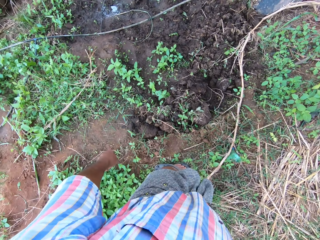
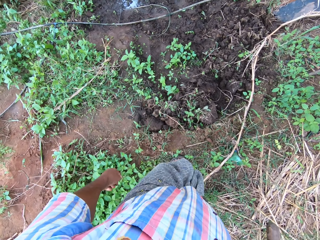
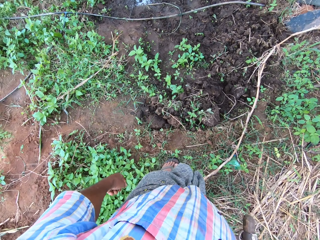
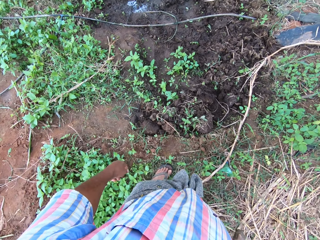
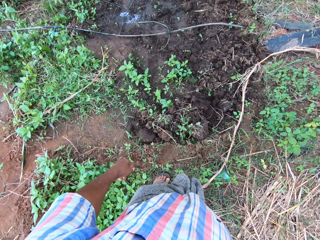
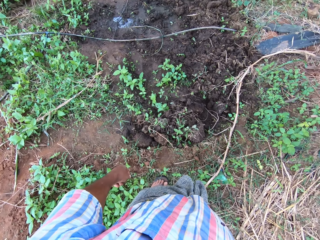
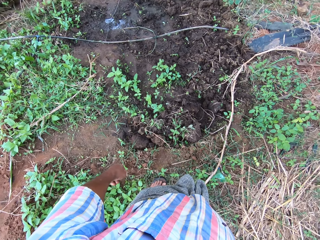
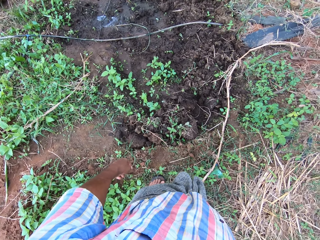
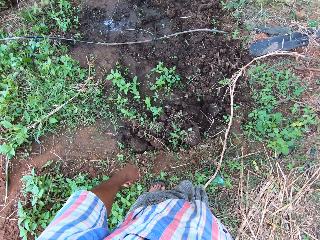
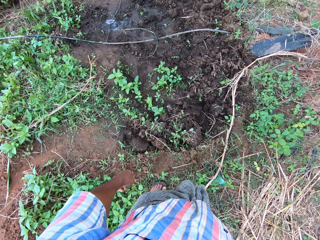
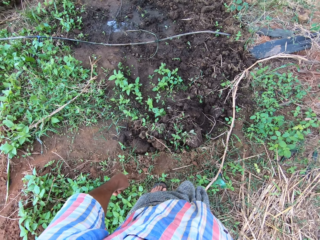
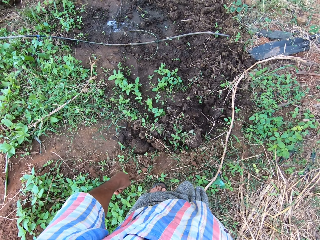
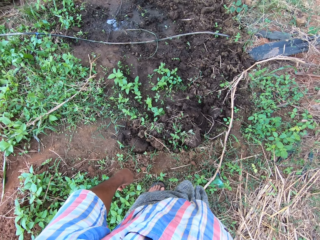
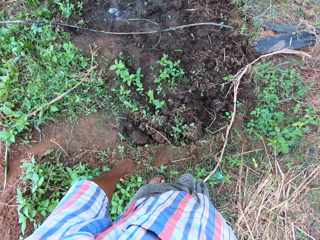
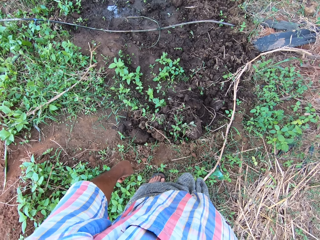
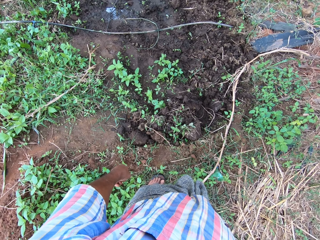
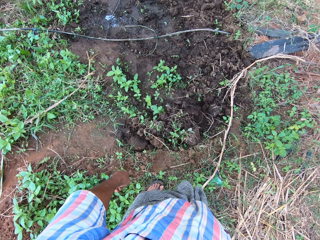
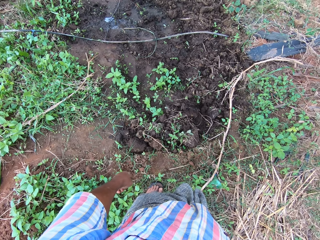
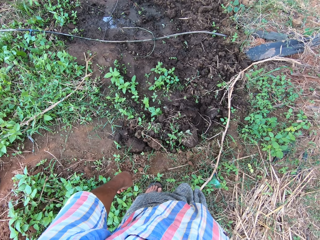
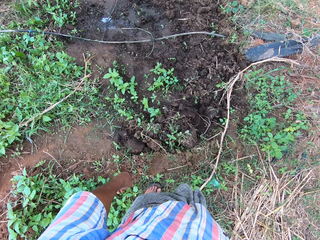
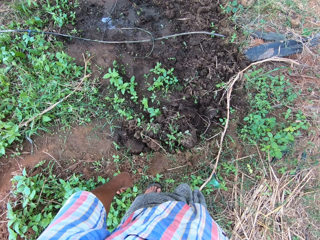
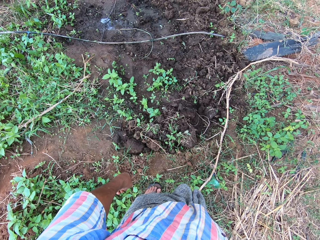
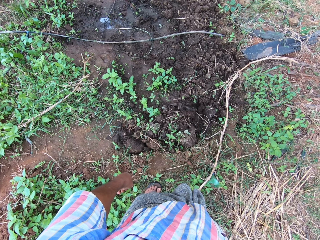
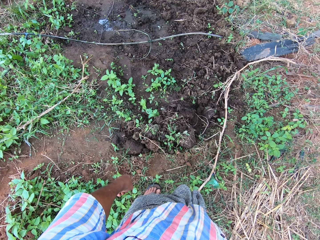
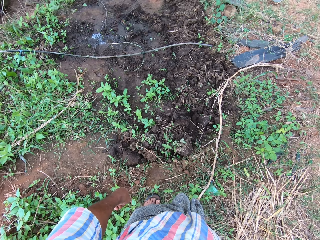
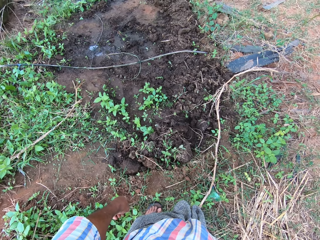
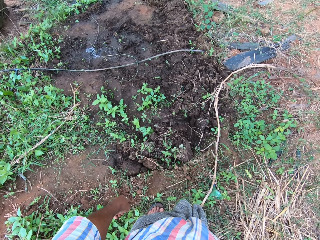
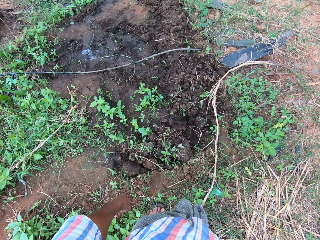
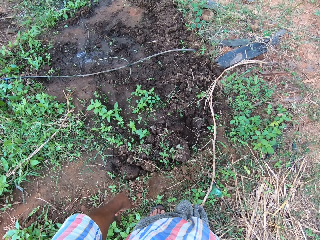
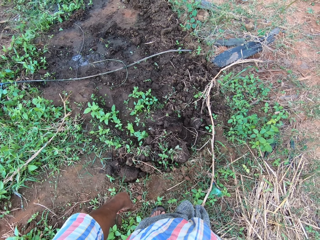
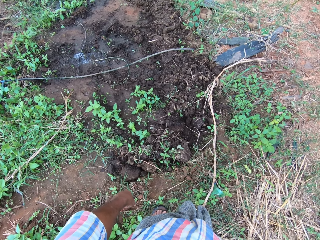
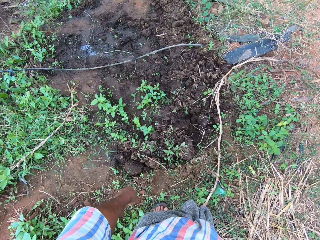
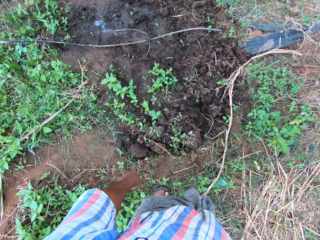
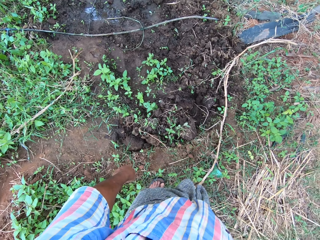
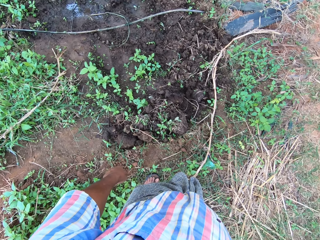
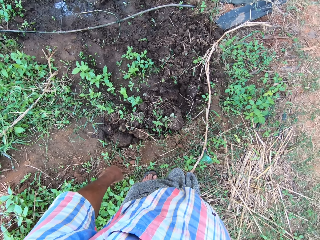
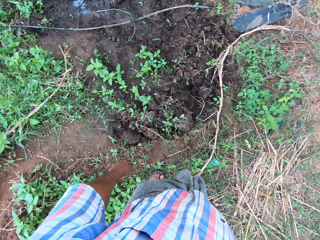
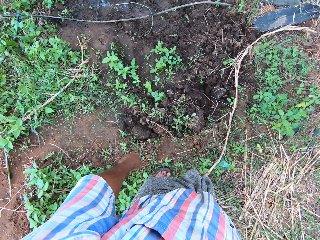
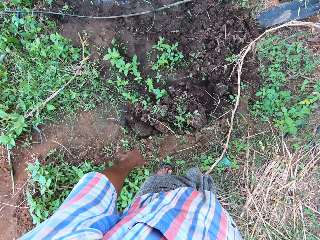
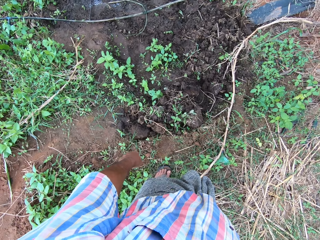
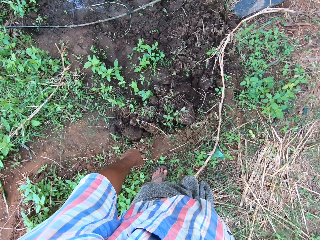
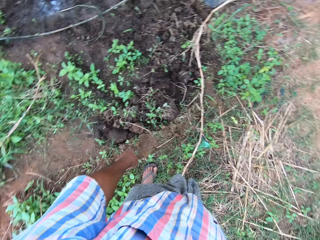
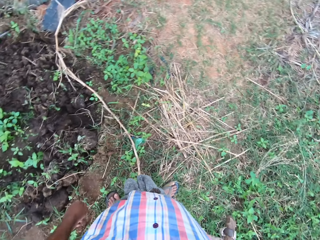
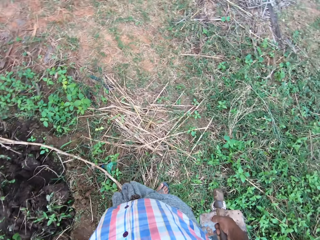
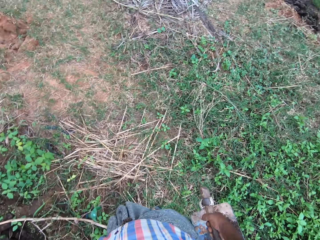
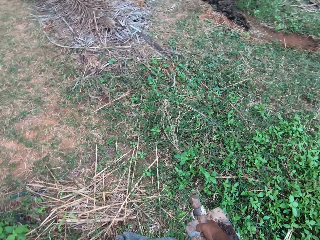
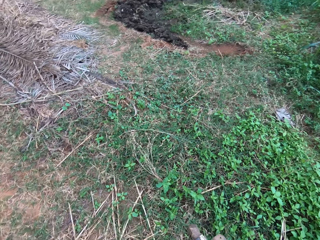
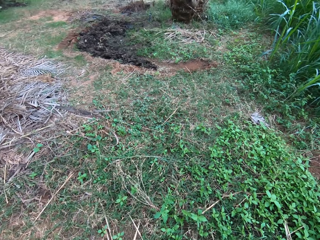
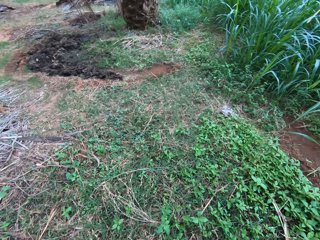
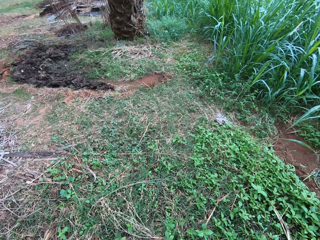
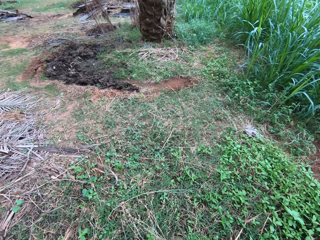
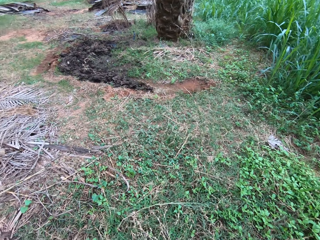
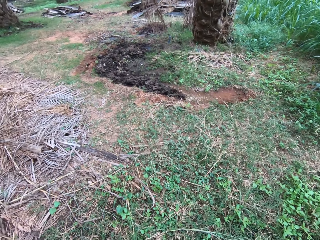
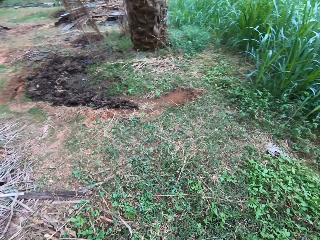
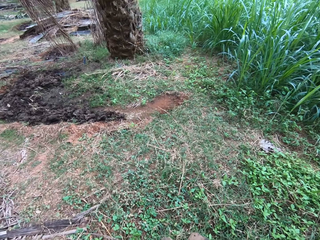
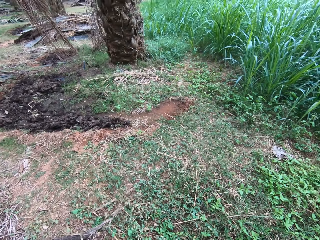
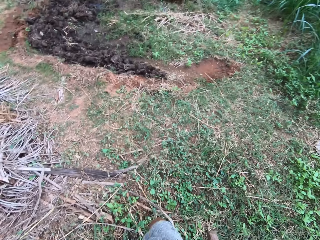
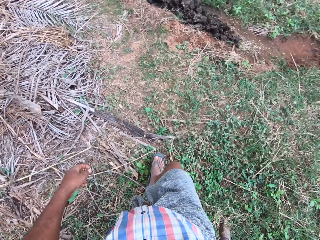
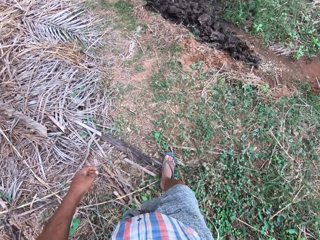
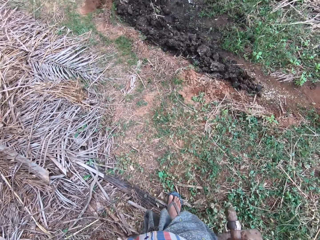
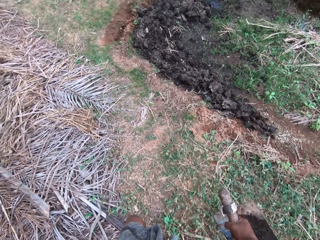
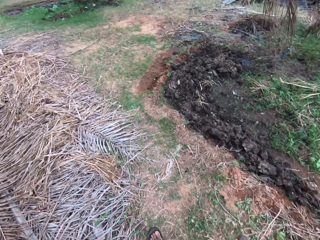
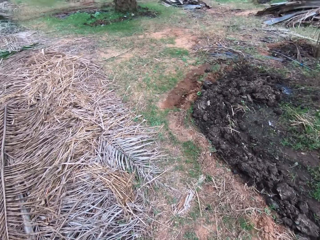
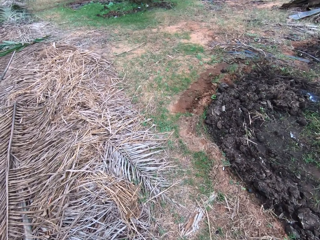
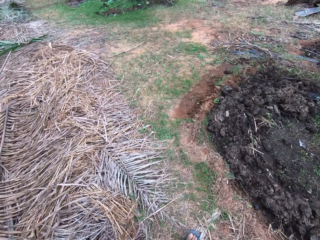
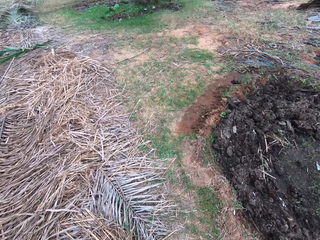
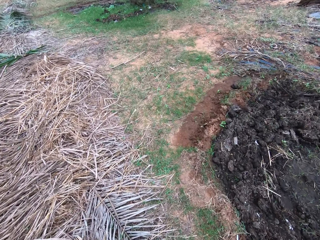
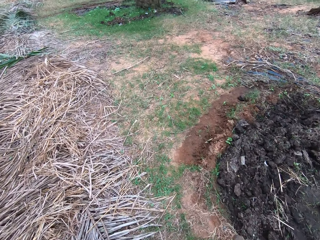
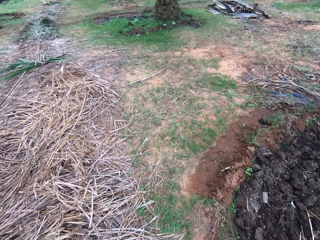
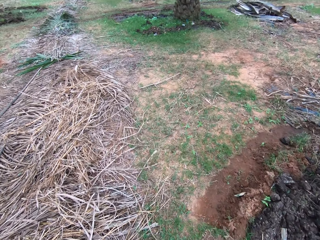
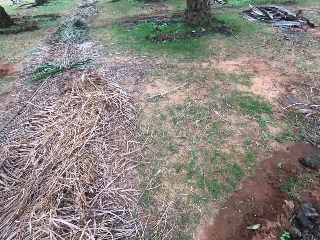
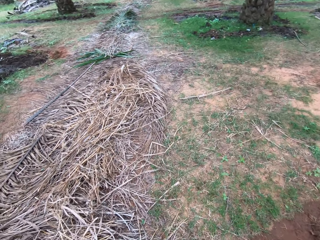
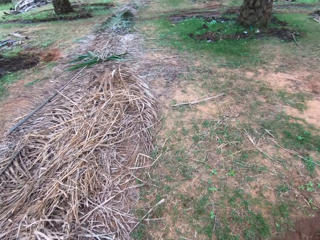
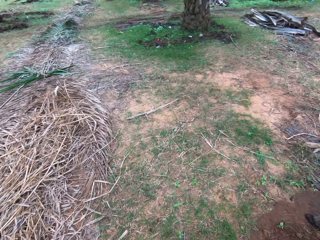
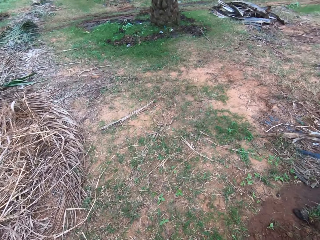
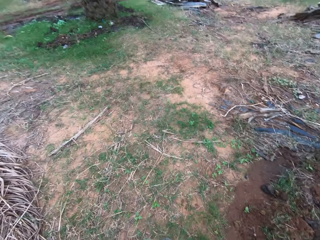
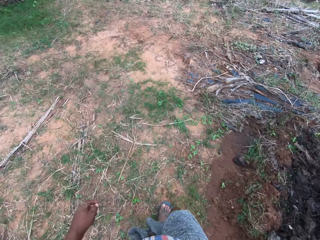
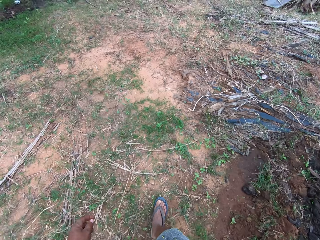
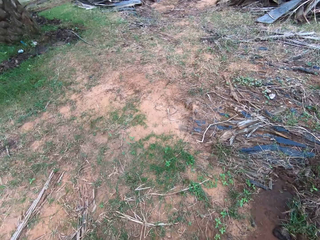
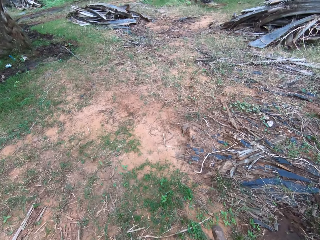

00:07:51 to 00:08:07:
The camera wearer looks around. They walk around.

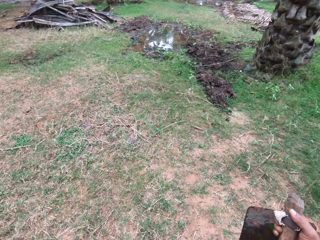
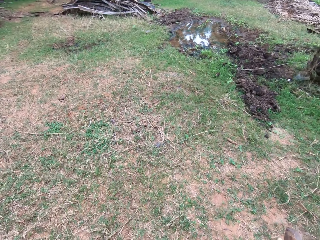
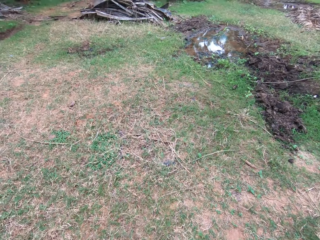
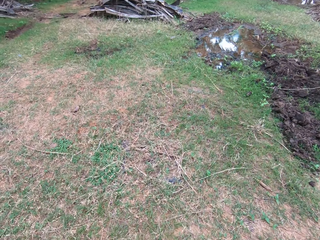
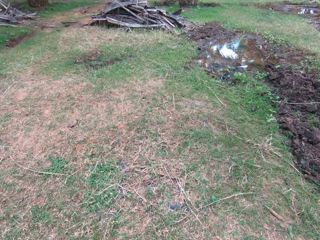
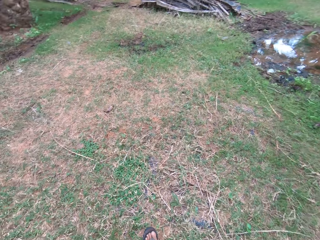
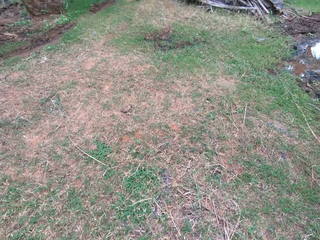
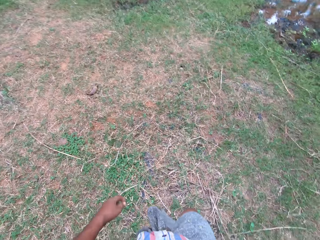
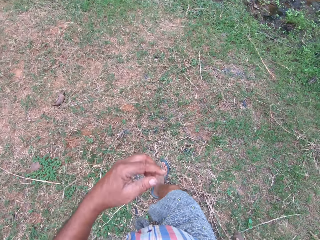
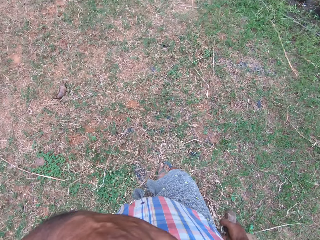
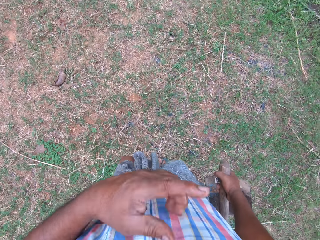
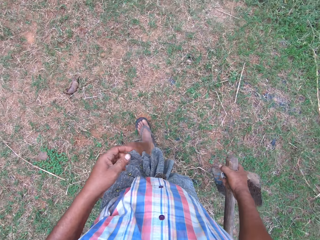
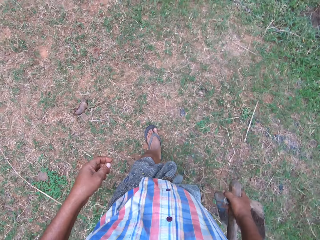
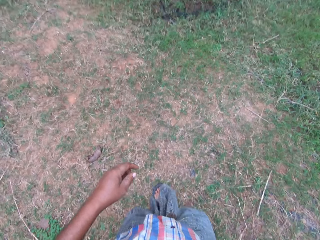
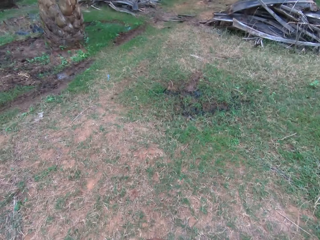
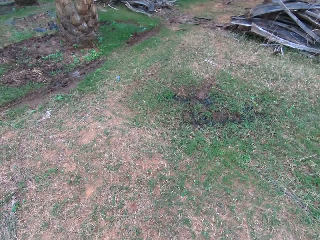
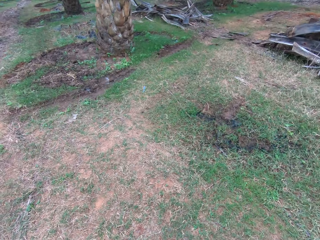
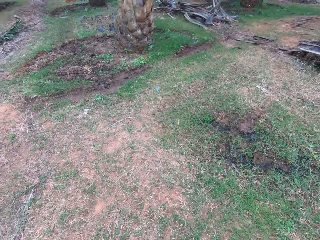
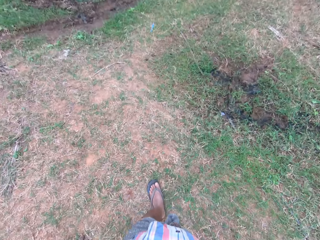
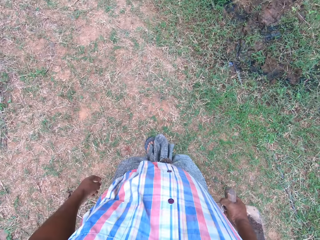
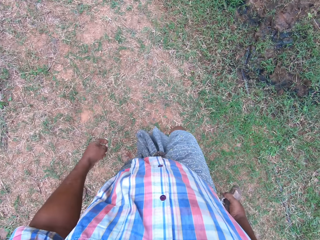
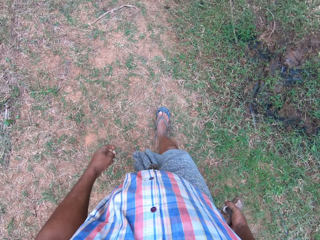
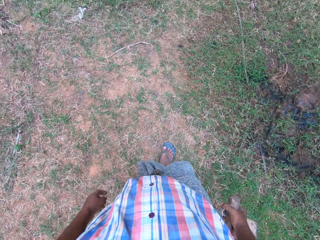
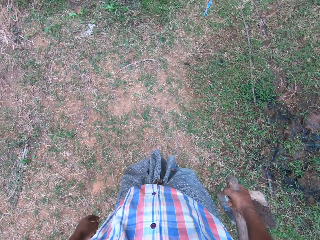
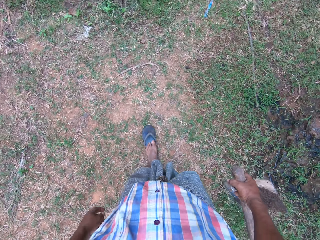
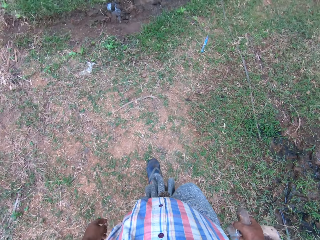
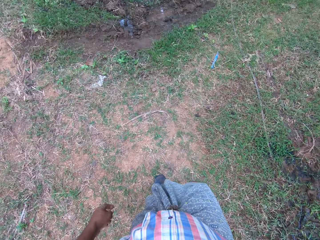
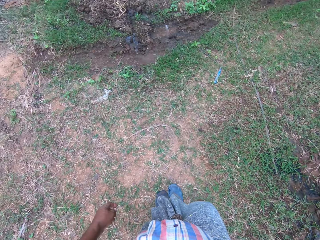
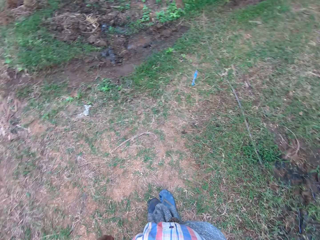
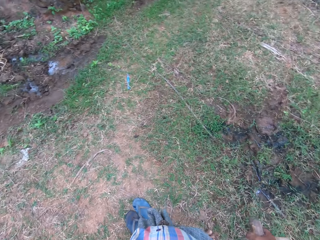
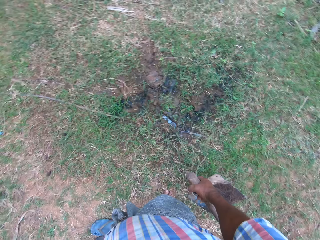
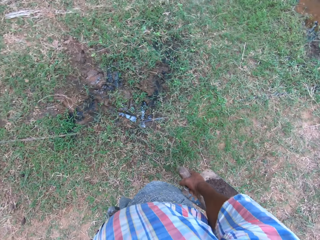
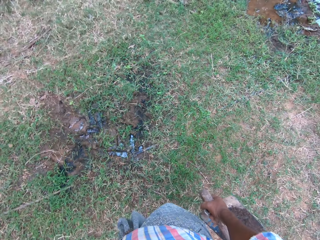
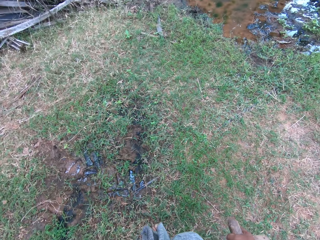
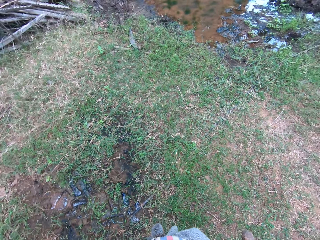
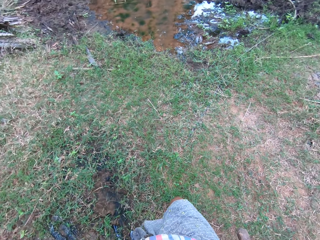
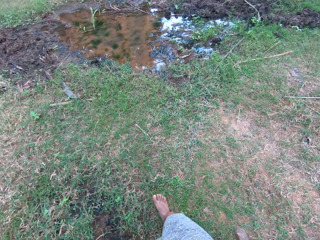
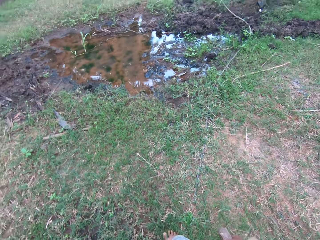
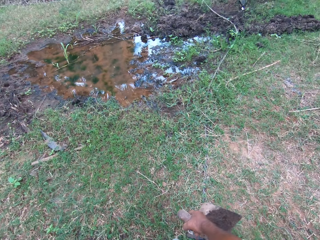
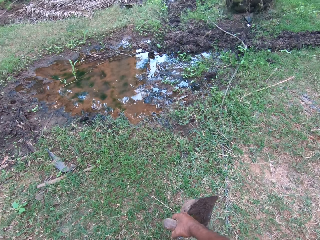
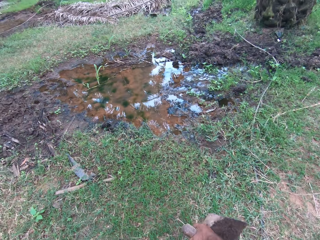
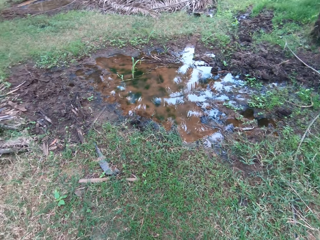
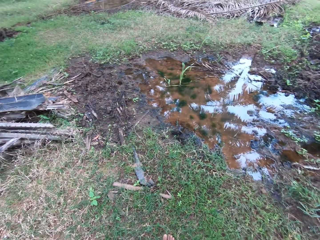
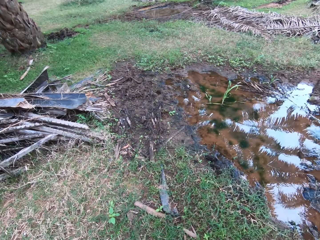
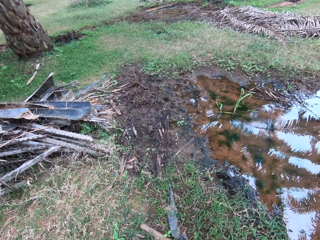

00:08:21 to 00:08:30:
The camera wearer touches his face with his left hand. He walks around. He removes slippers. He looks around. He walks around.
